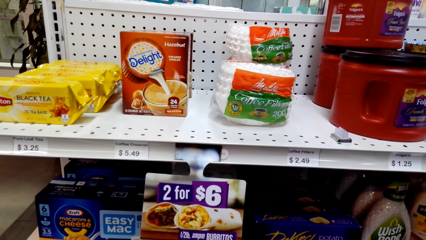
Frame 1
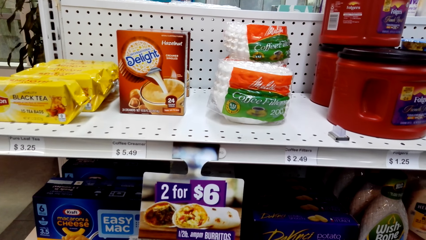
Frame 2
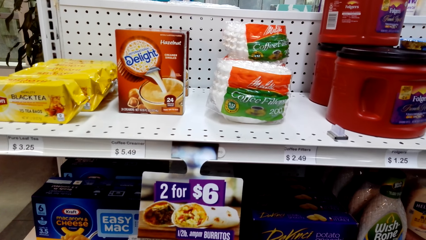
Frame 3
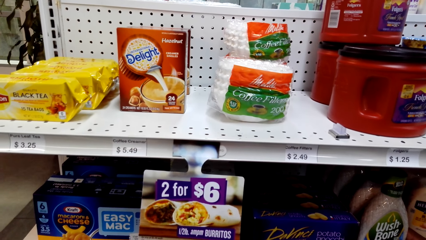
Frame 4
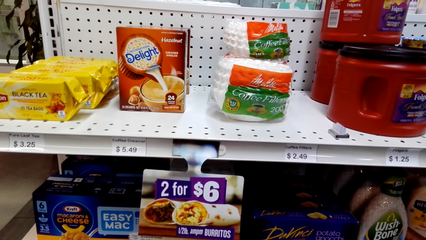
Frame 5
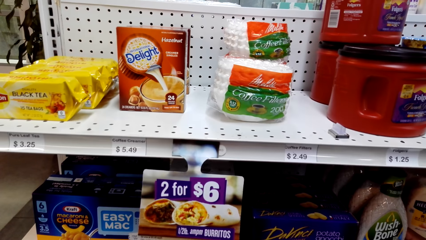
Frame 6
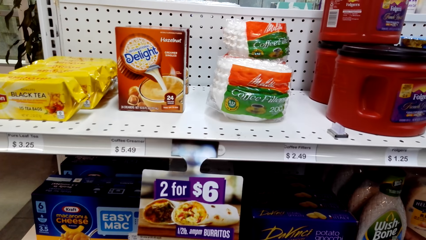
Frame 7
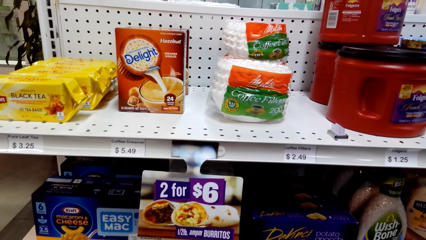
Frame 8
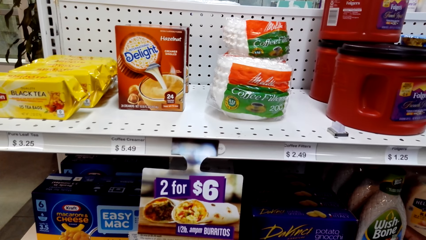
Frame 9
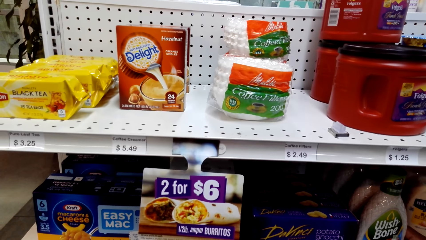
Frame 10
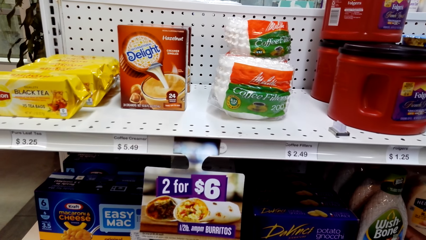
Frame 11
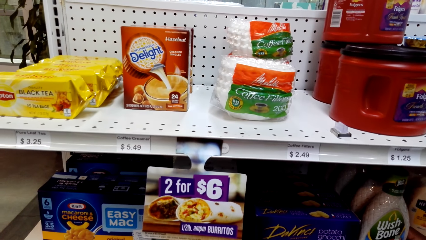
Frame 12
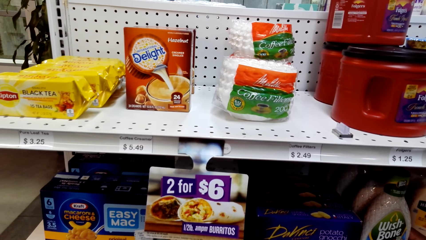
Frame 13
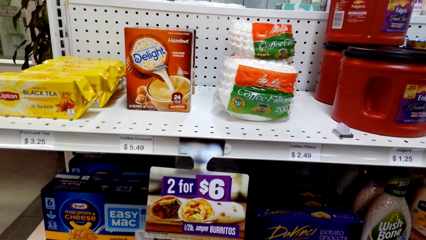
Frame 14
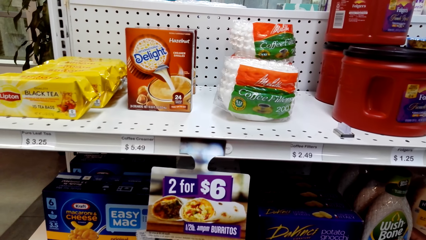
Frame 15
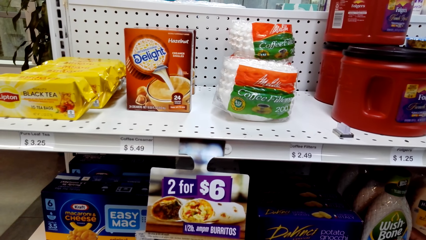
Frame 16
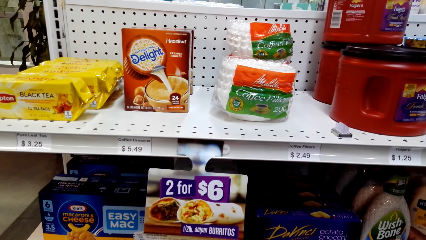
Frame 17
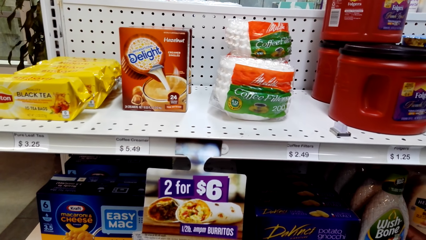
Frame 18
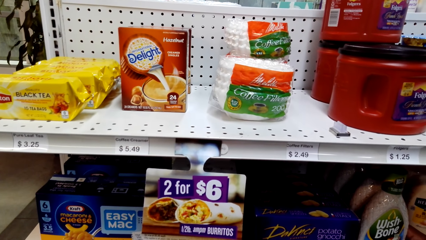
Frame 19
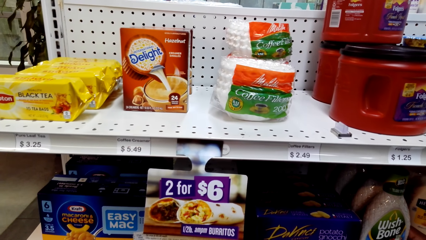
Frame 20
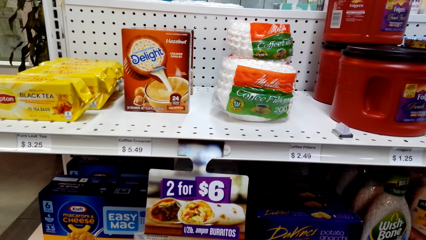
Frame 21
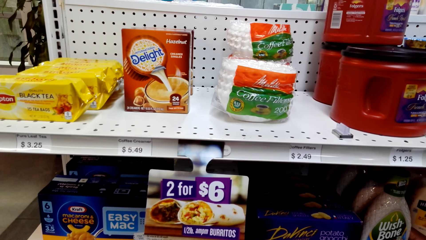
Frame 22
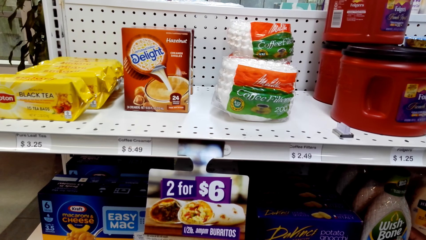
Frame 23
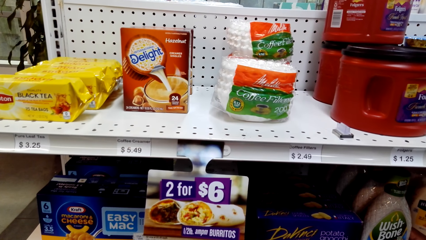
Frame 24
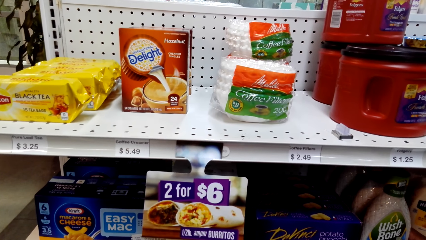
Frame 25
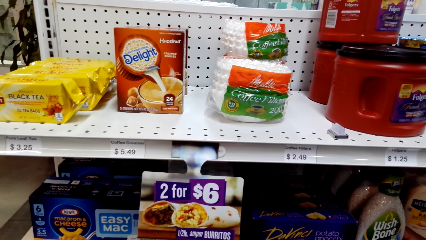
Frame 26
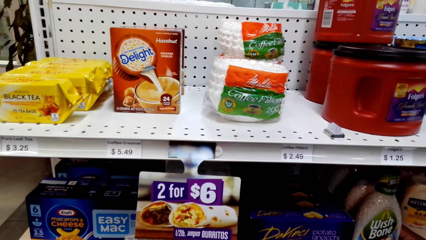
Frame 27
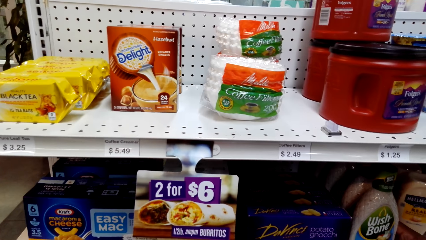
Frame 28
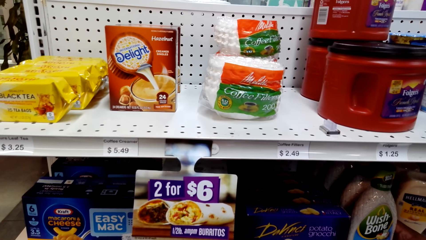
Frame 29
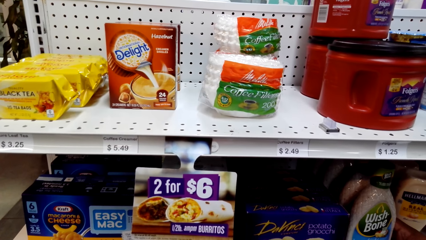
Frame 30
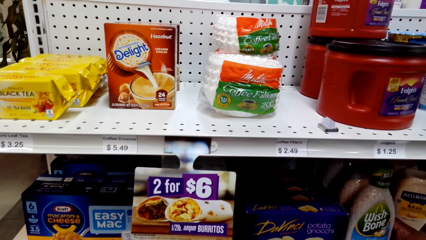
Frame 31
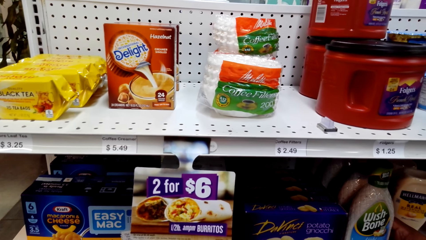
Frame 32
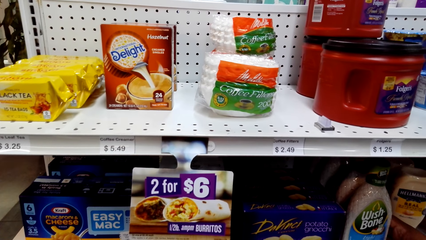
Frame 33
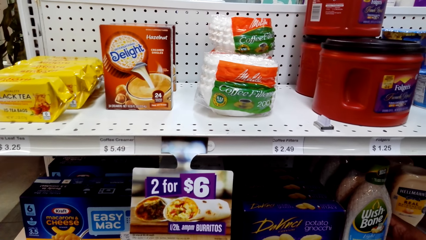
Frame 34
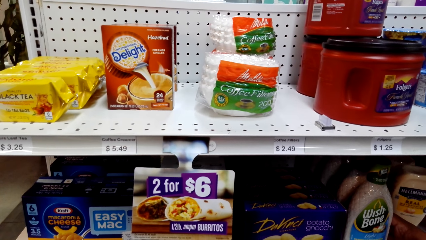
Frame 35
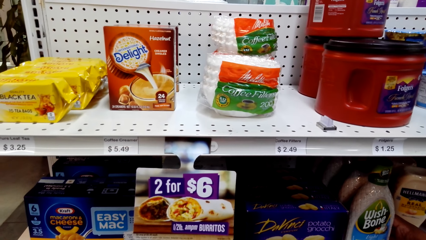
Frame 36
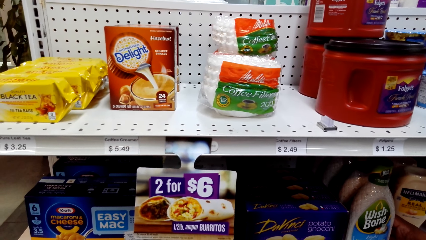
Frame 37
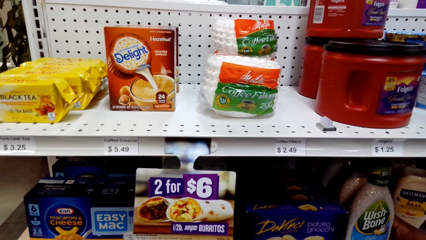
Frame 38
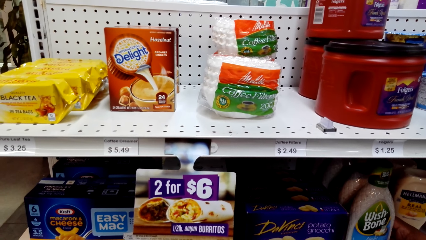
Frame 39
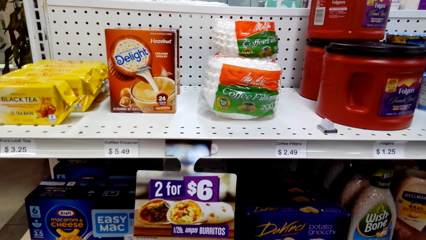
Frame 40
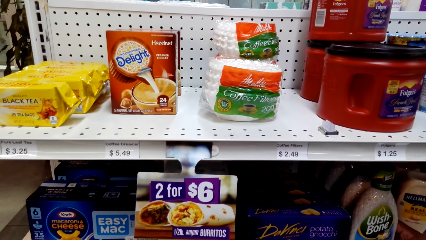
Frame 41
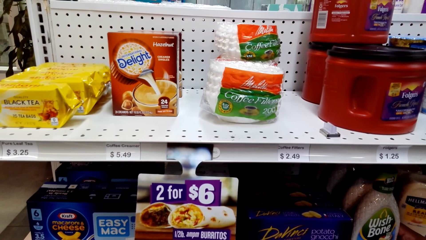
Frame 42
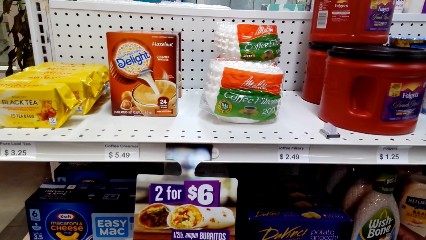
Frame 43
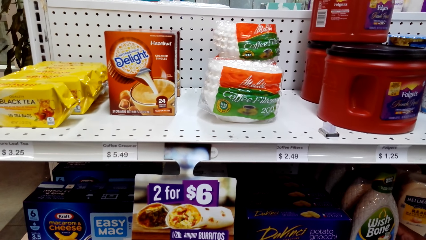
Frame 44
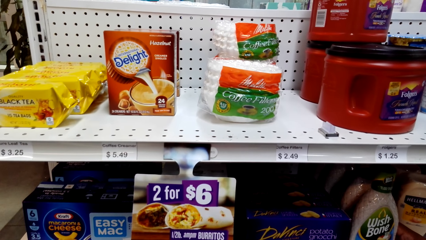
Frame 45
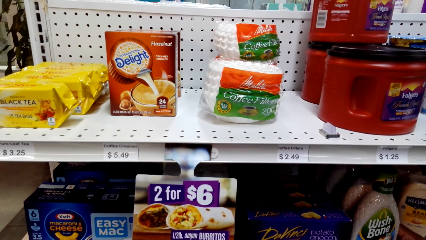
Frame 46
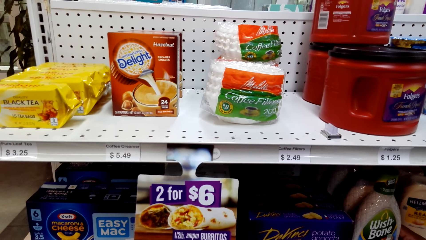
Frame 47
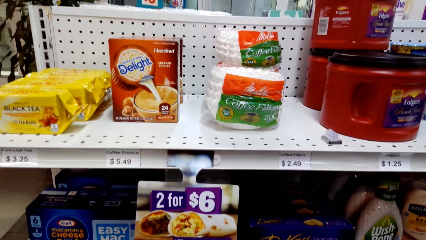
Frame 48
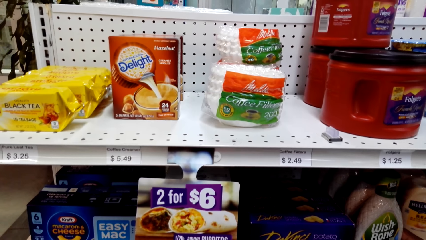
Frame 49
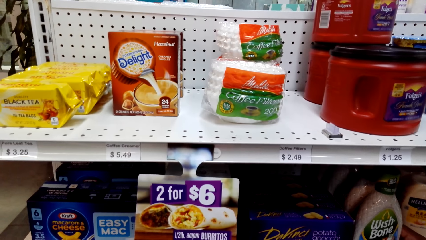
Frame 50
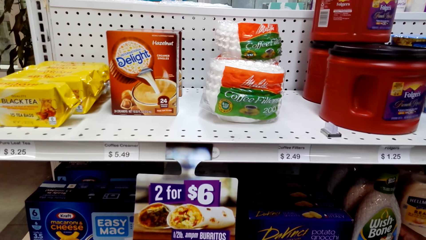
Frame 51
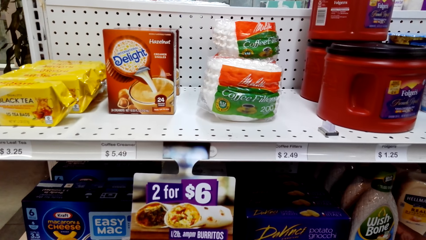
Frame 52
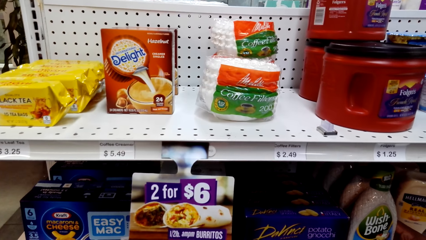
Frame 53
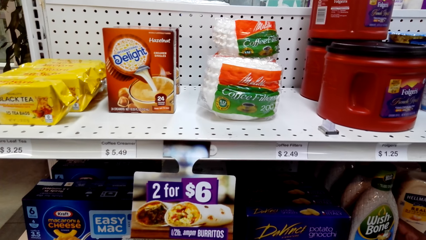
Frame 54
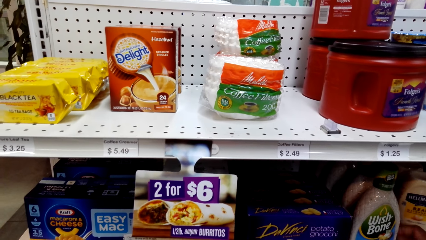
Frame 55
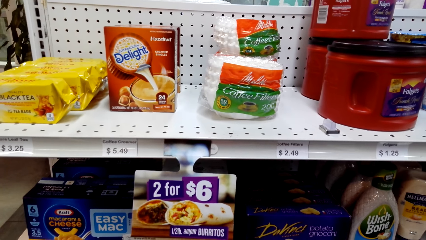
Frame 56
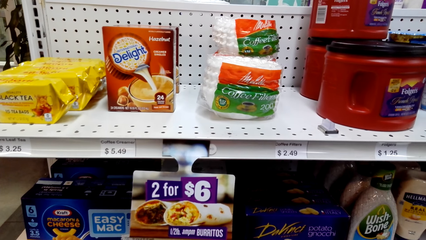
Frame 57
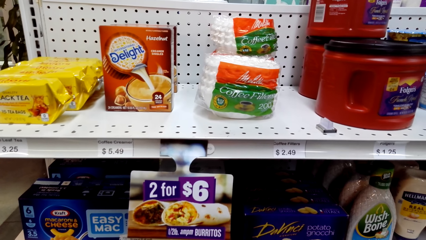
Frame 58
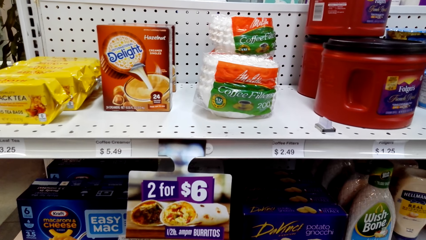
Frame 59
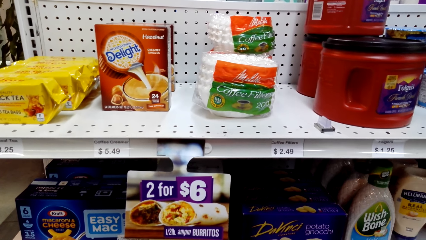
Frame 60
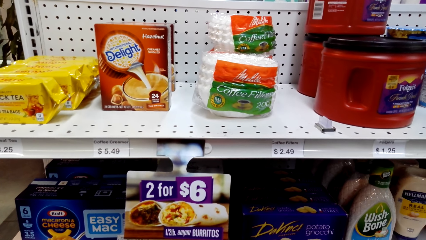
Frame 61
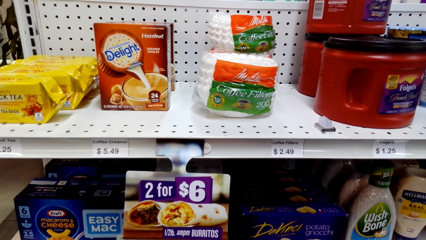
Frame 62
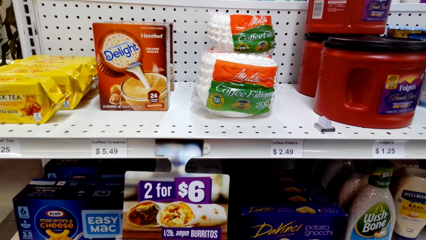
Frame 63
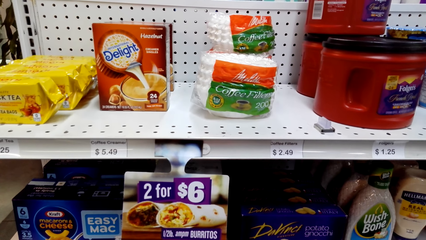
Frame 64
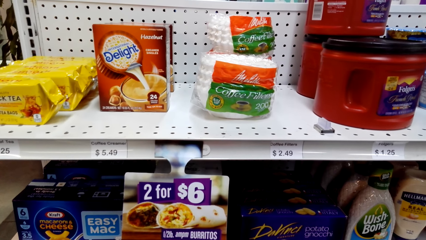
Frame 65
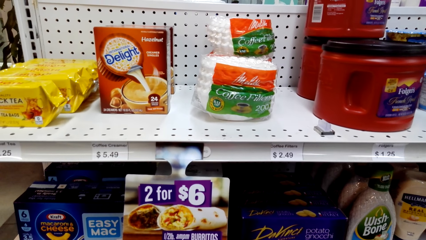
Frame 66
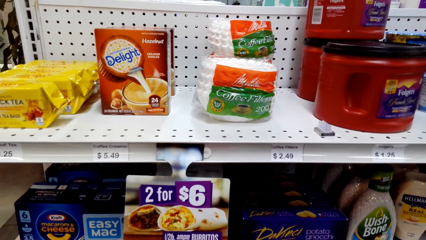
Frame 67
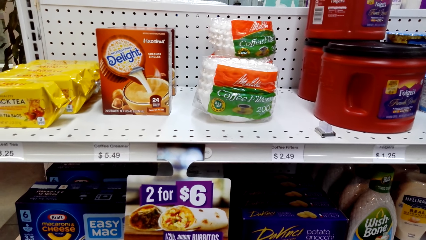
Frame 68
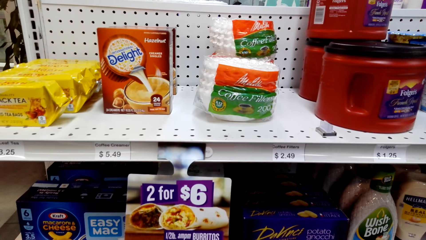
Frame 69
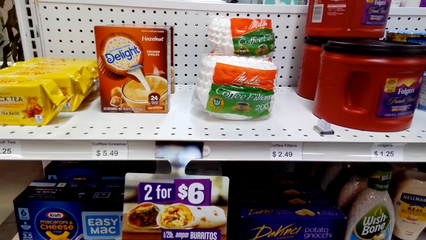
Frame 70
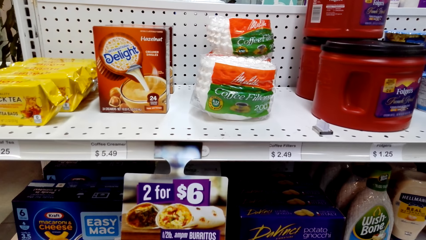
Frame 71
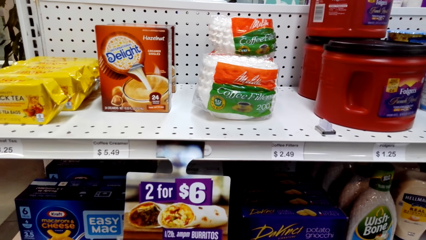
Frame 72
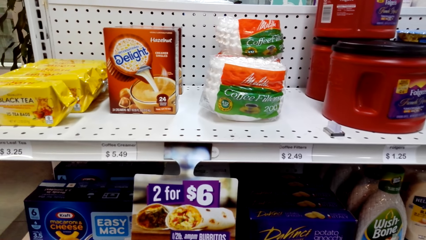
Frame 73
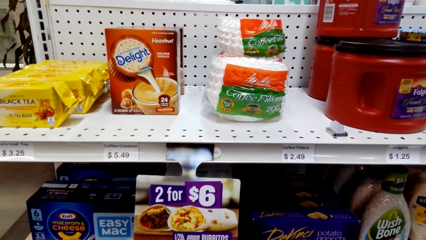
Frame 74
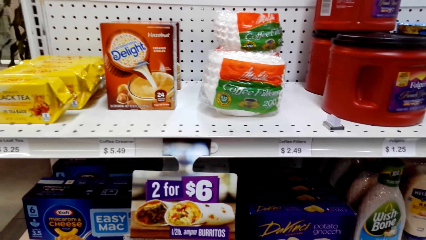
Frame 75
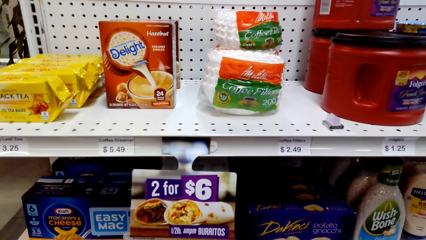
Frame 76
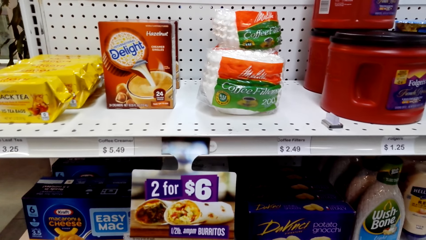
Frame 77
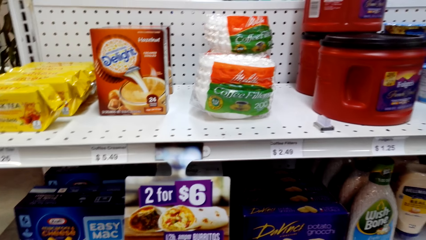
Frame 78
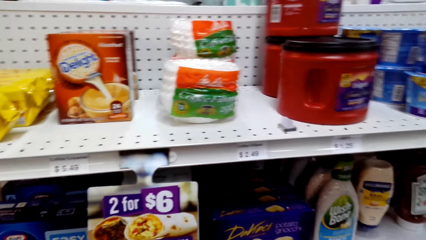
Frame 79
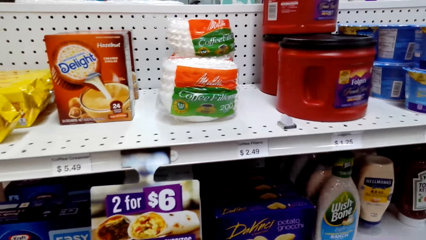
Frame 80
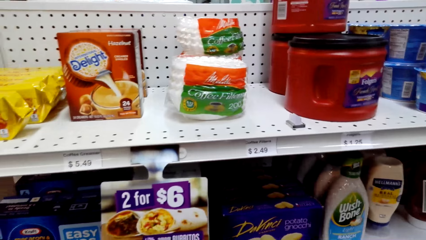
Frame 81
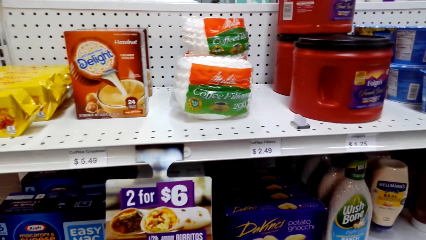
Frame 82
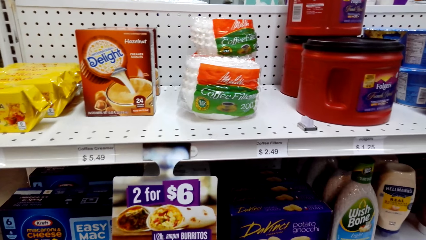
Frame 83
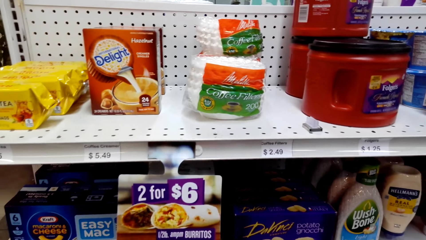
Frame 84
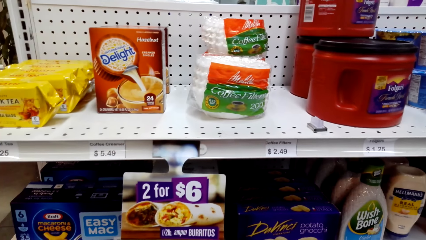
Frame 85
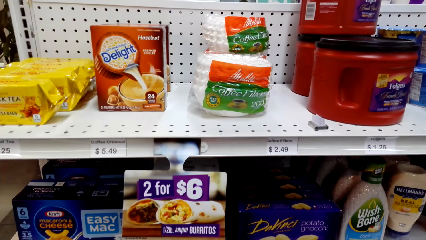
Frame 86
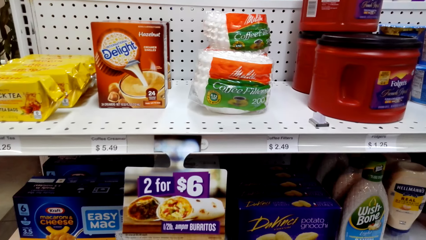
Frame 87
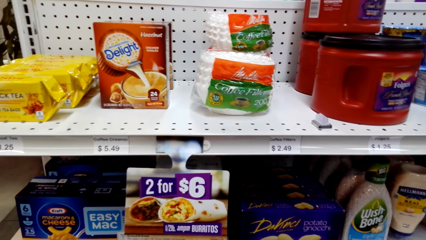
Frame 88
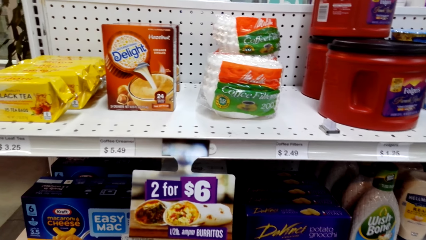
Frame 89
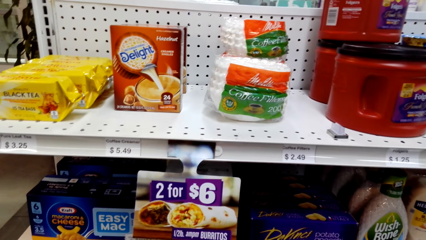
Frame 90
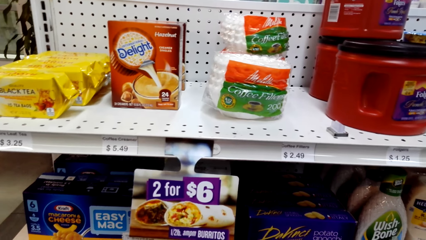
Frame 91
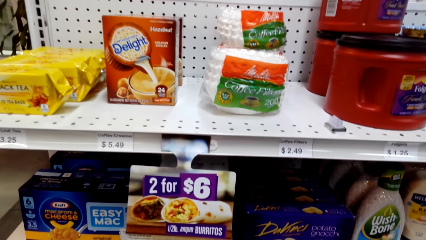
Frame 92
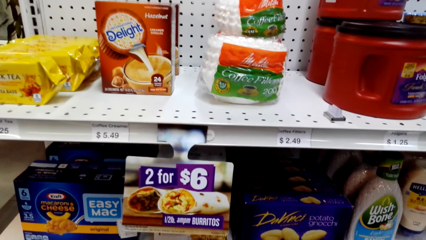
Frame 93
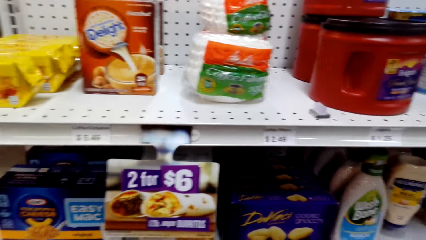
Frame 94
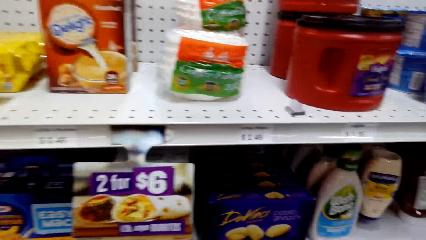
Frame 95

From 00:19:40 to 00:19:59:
The camera wearer looks at the shelves. They look around the shelves.
